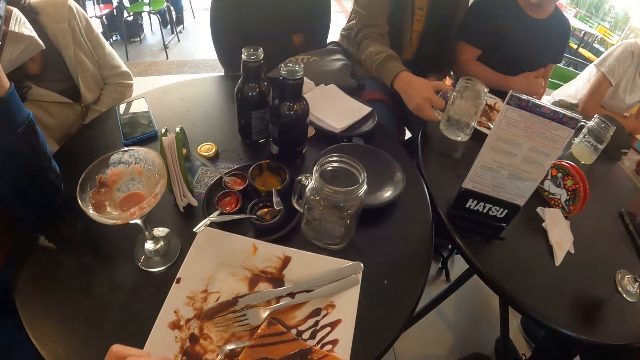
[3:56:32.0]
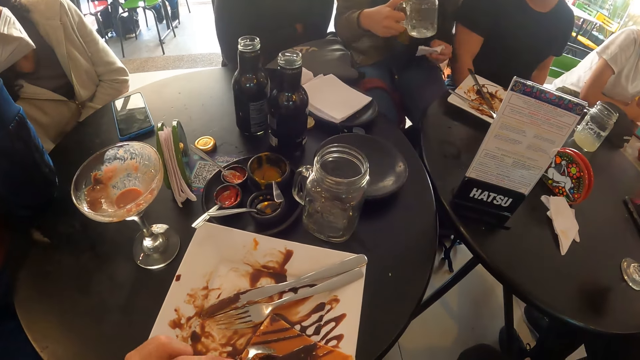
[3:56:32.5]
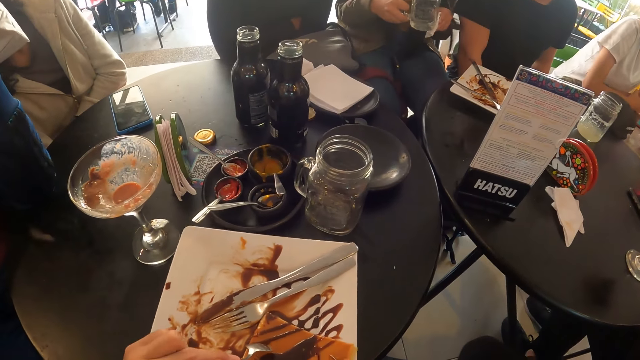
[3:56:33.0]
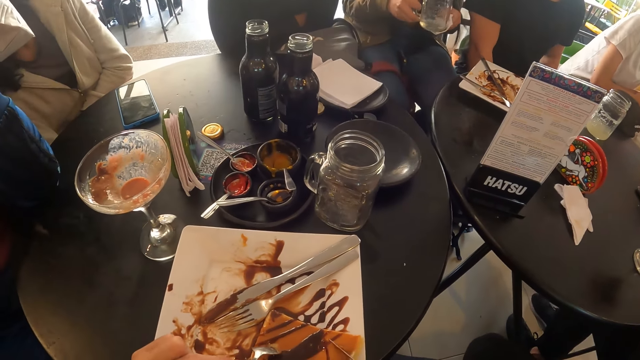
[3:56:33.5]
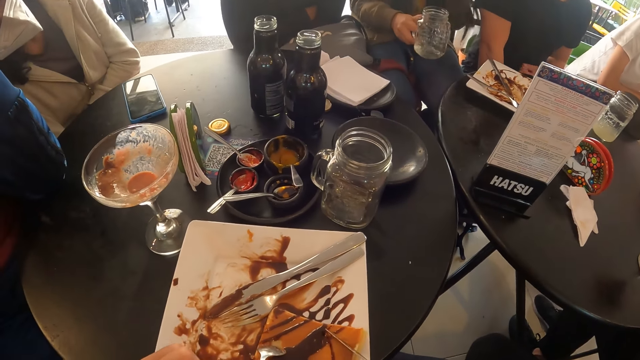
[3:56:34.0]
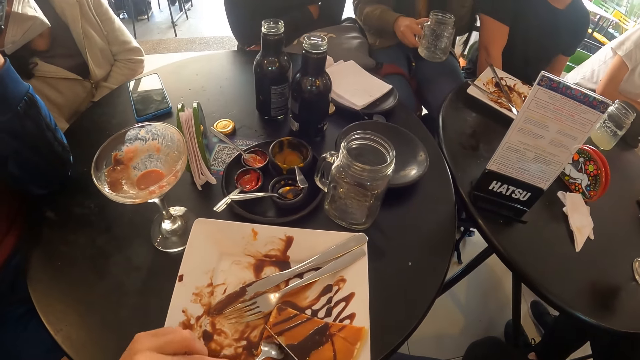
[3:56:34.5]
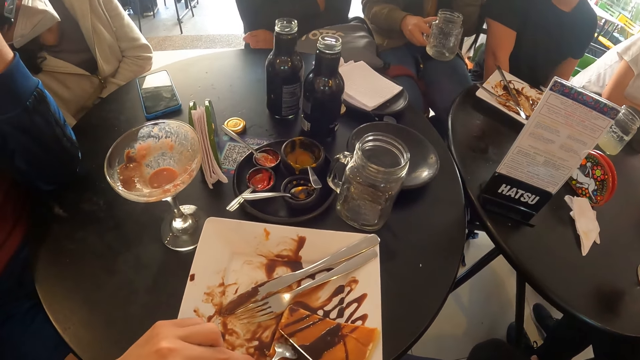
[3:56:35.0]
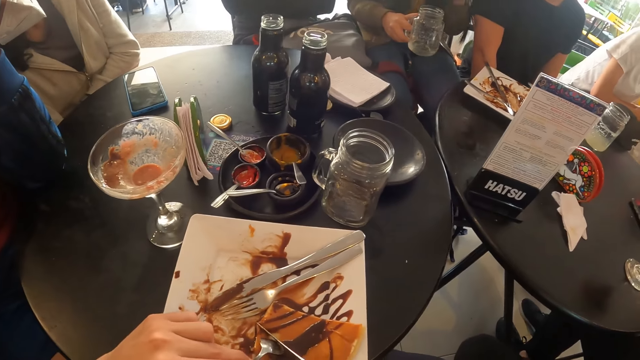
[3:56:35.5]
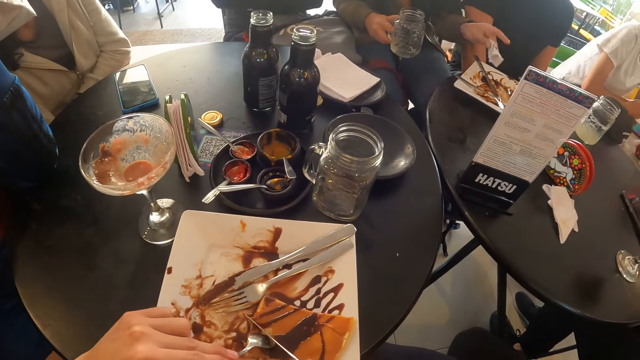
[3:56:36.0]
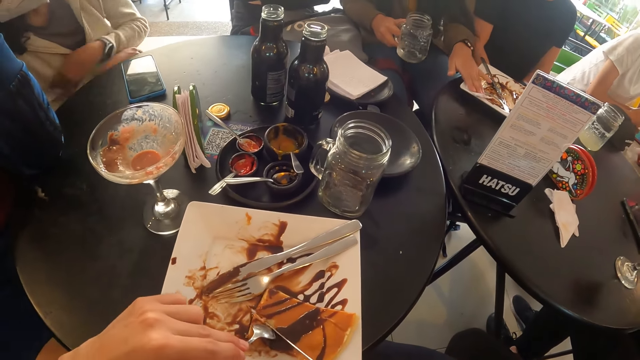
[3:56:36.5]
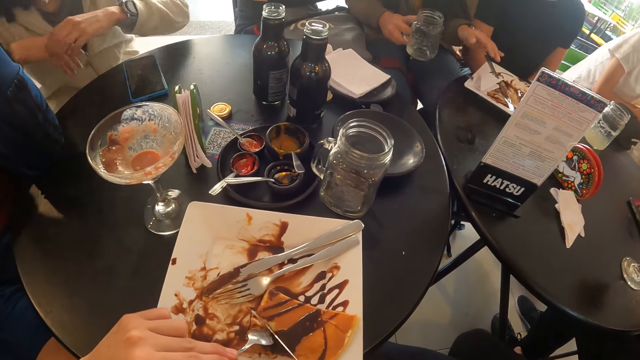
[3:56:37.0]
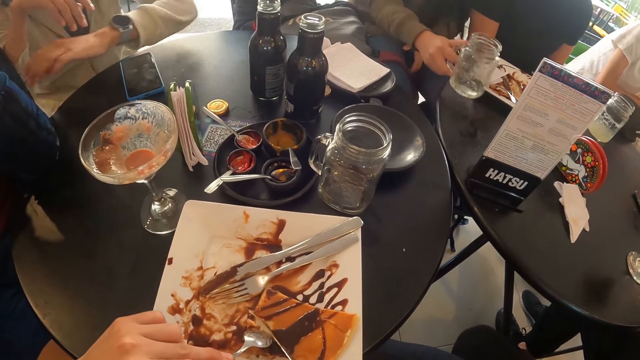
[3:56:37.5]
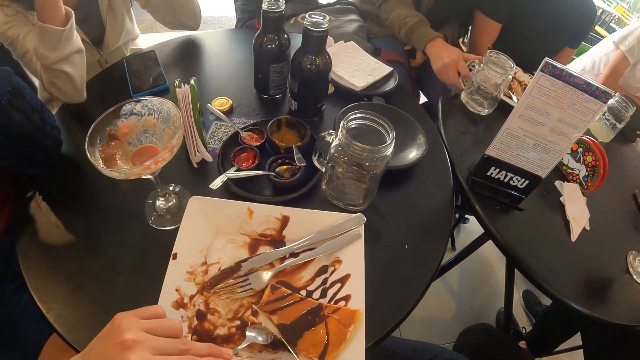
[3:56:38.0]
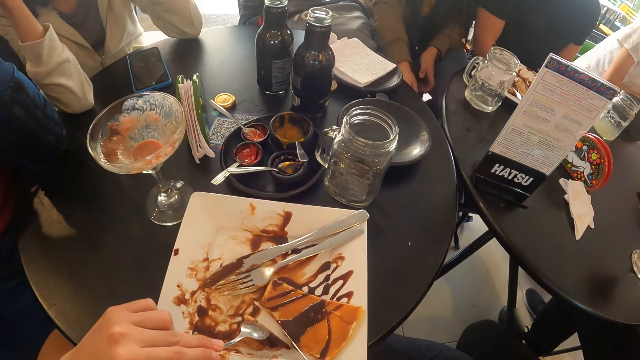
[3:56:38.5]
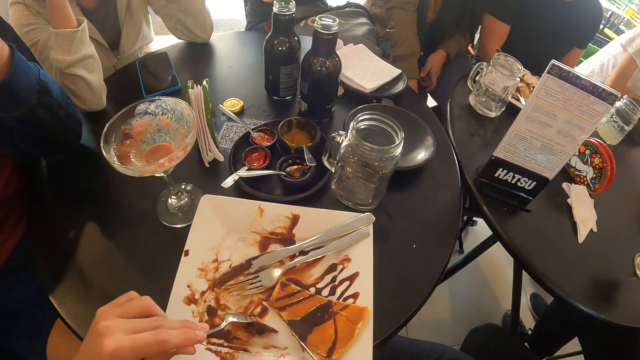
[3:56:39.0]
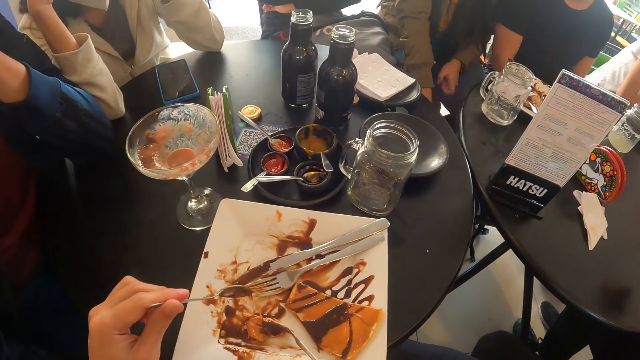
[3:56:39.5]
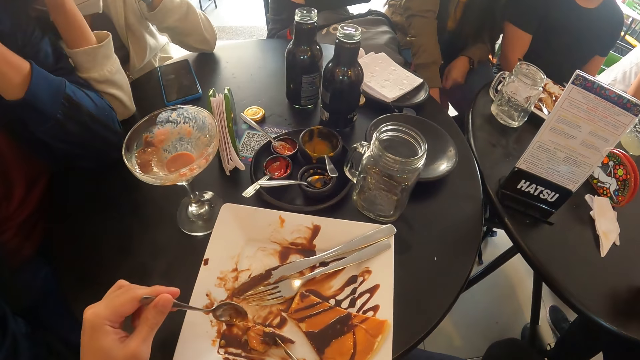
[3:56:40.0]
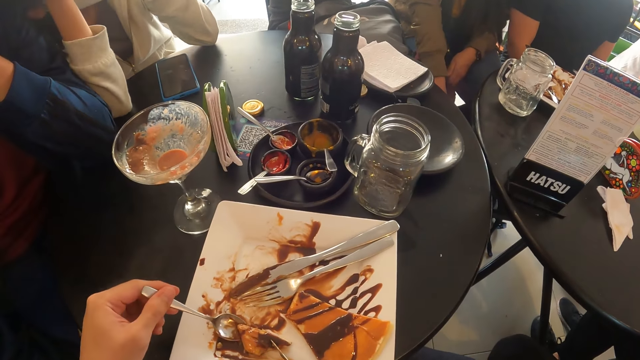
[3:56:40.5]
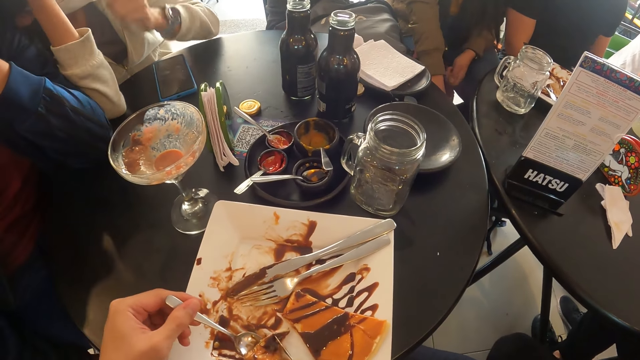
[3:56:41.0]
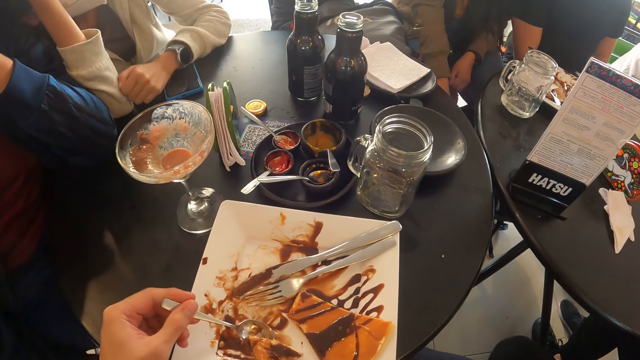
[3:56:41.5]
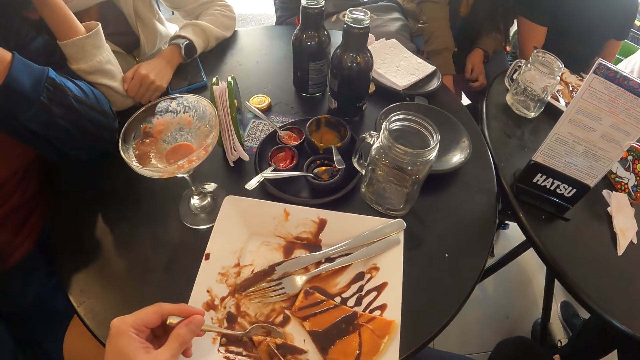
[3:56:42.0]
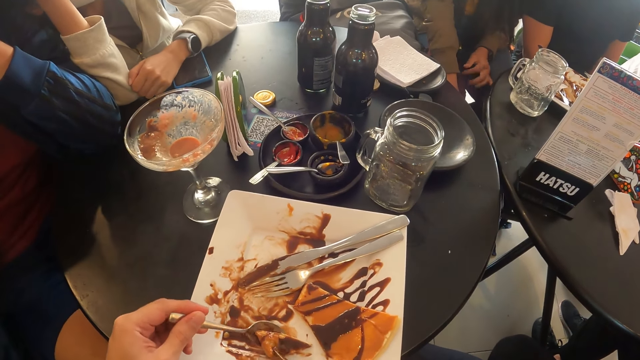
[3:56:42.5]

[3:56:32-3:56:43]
The woman picks a glass of water from the table with her right hand. The camera wearer moves the spoon on the plate. The woman cleans the base of the glass cup with a tissue in her left hand. The camera wearer moves the plate and lifts the knife up. He slices the pancakes in the plate with the knife in his left hand. The woman drops the tissue in her left hand in the plate of pancakes on the table. She drops the glass of water in her right hand on the table. The camera wearer lifts up the pancake, drops the pancake, moves the knife forward and moves the spoon forward. He scoops up the pancake.

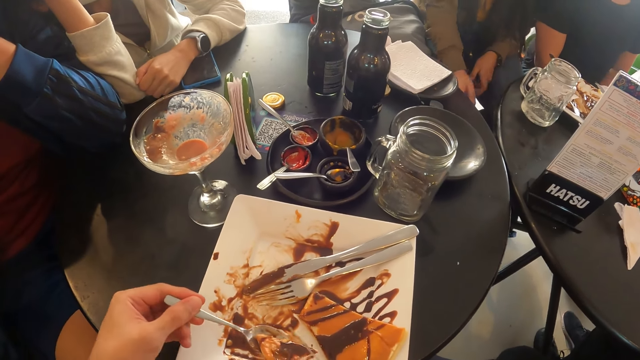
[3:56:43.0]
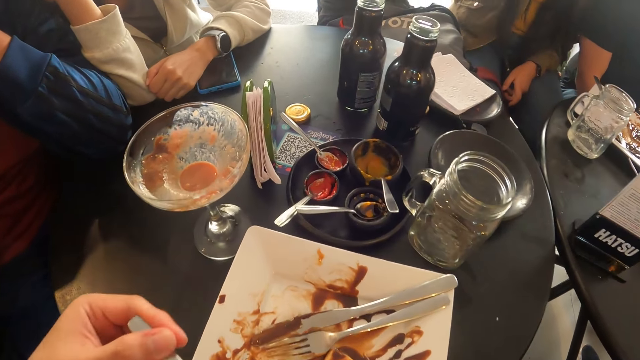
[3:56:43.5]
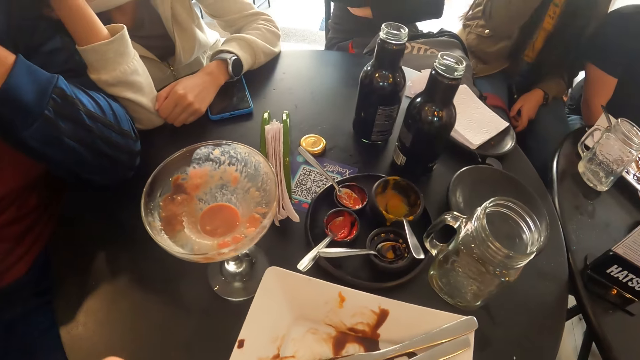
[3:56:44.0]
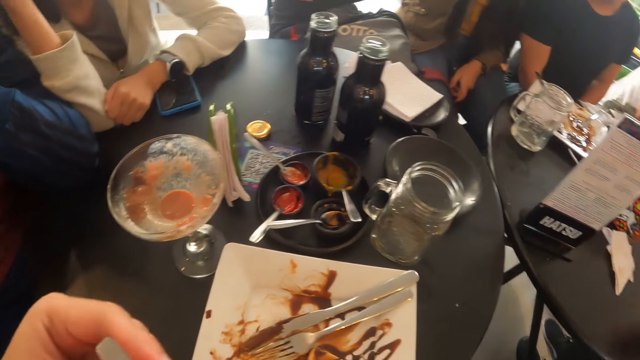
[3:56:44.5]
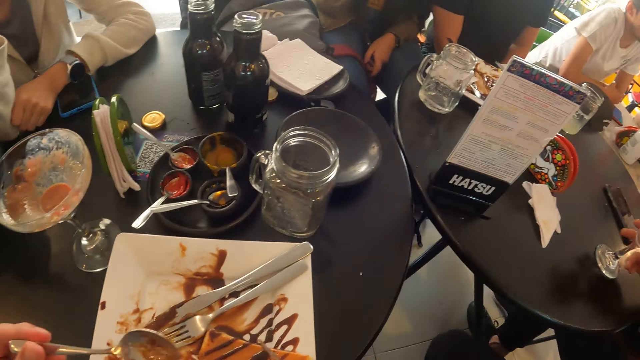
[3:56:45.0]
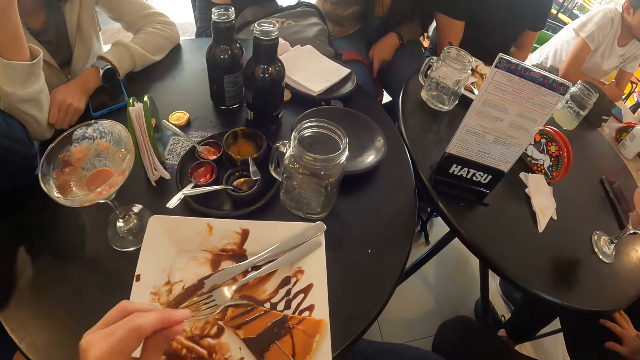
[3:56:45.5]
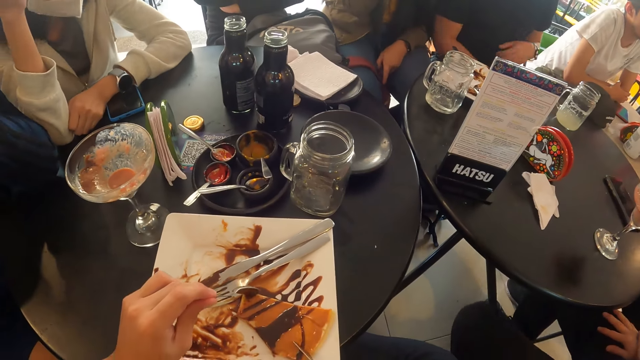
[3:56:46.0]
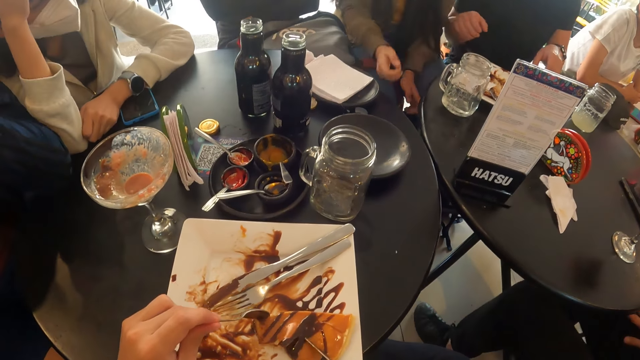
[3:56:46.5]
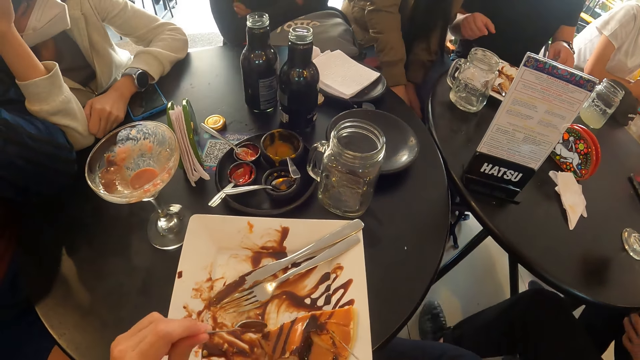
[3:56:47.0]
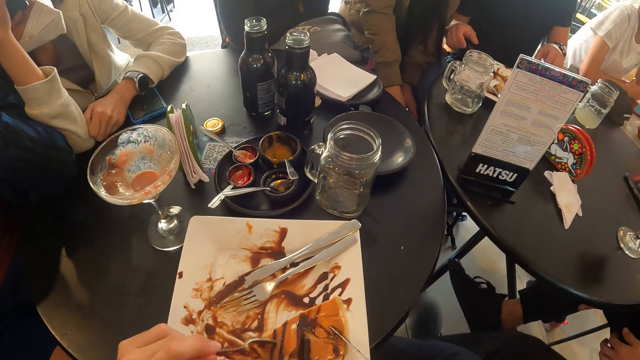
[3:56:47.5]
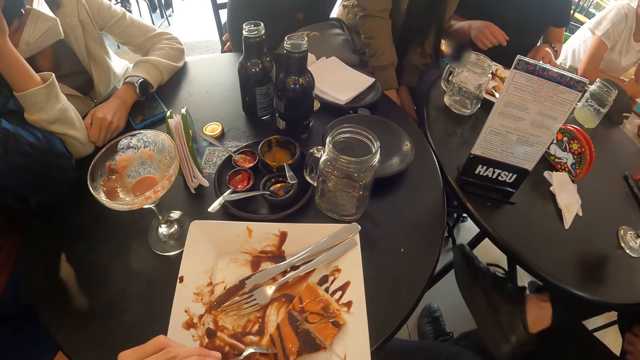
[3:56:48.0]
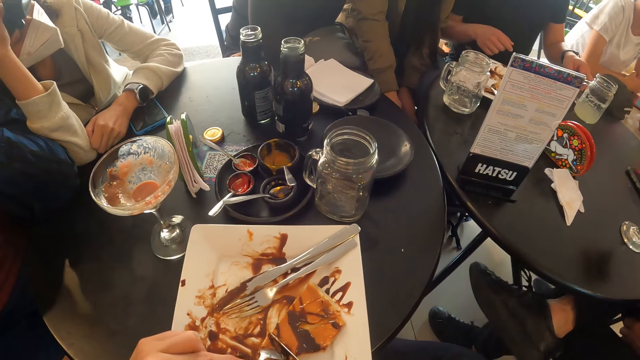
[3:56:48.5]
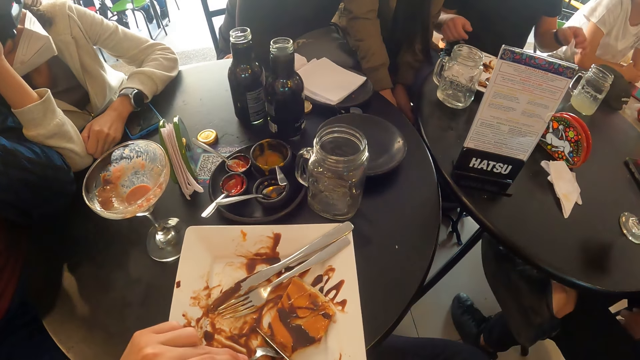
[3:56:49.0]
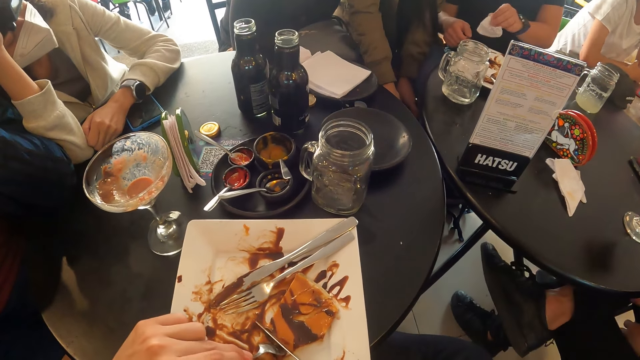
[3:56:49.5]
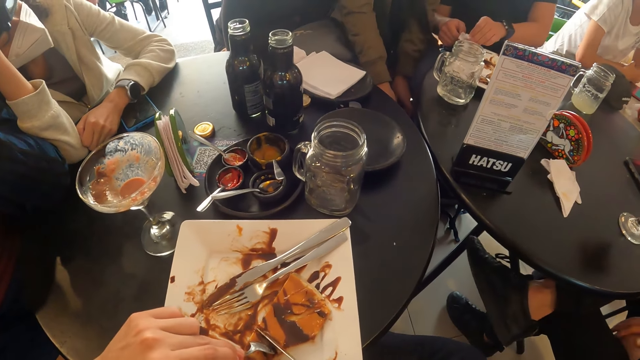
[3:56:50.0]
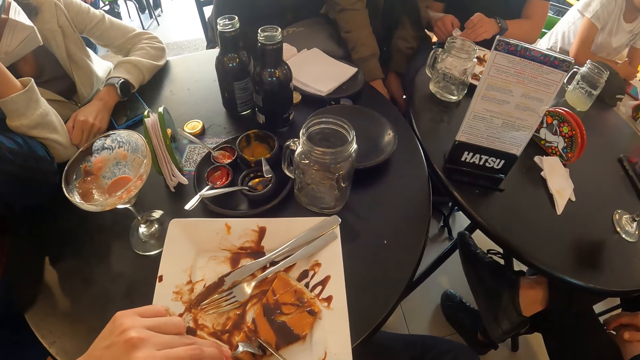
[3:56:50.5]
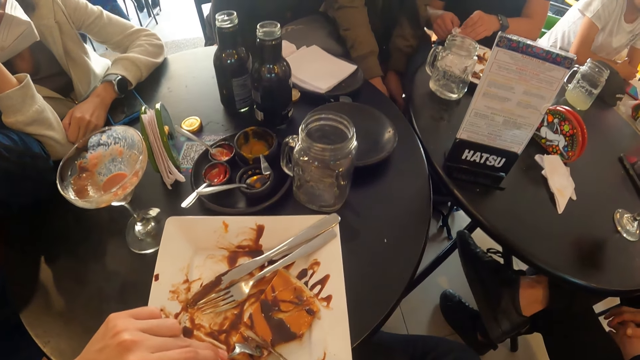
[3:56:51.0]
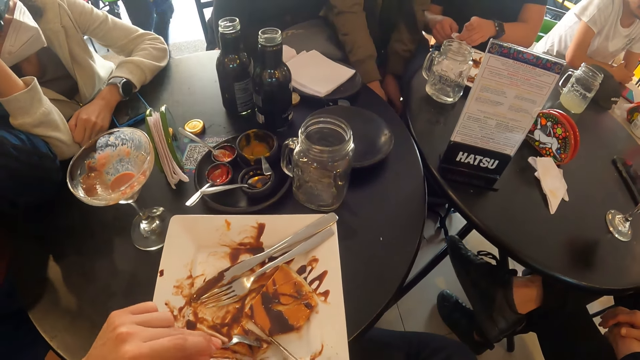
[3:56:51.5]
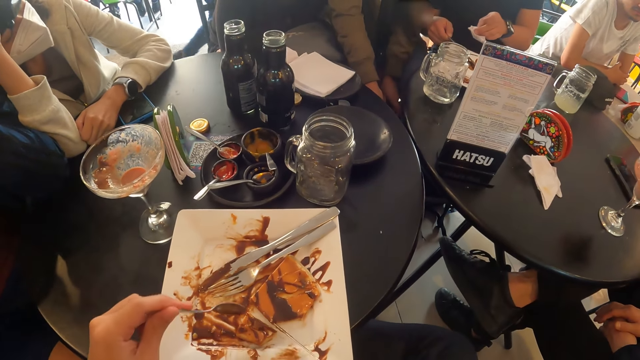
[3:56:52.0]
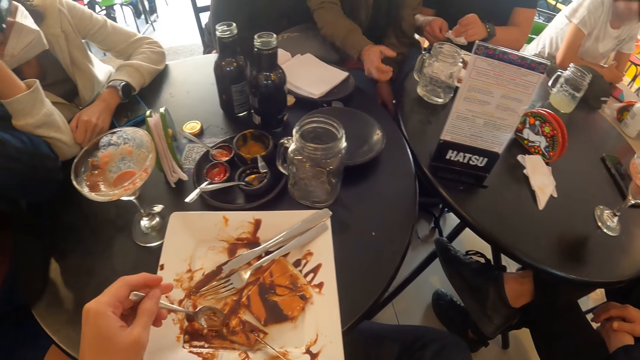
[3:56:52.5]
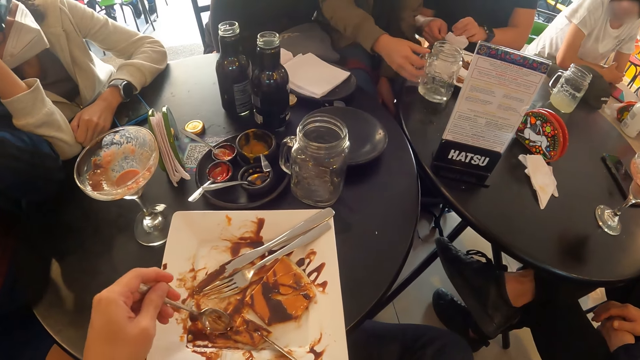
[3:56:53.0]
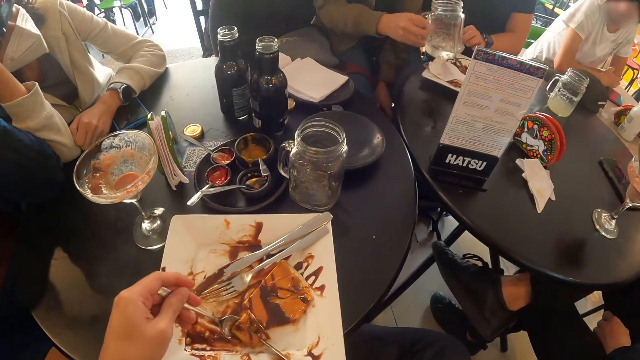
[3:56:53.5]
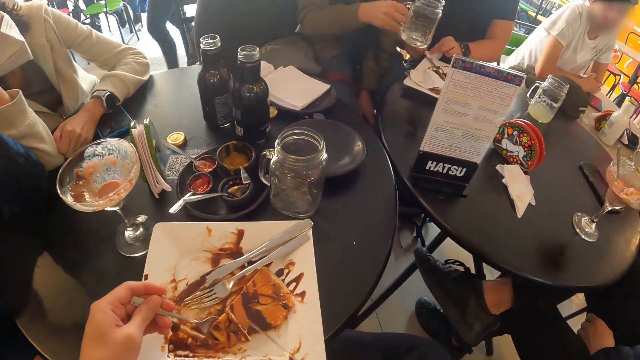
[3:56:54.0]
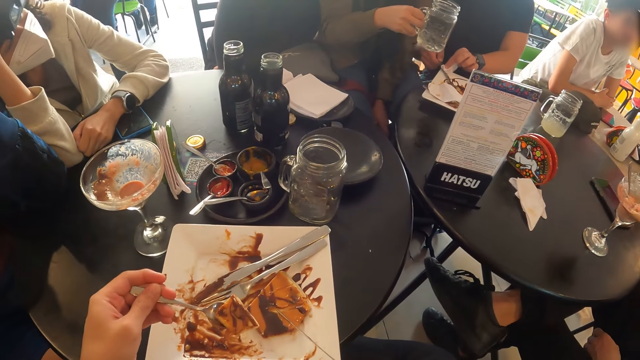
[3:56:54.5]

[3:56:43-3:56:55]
The camera wearer eats the pancakes with the spoon in his left hand. He moves the spoon down, puts the spoon on the pancake, moves the pancake, places the knife on the pancake and turns the pancake. He slices the pancakes in the plate with the knife in his left hand. The man cleans the knife in his right hand with the tissue in his left hand. The camera wearer slices the pancakes in the plate with the knife in his left hand. He moves the pancake, lifts the spoon up and lifts the knife up. The woman picks the glass of water from the table with her right hand. The camera wearer scoops the pancake.
